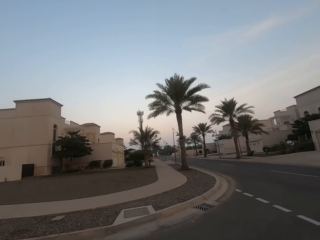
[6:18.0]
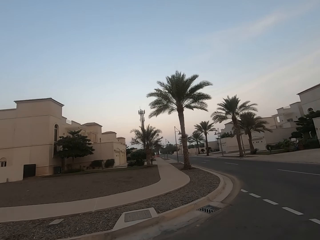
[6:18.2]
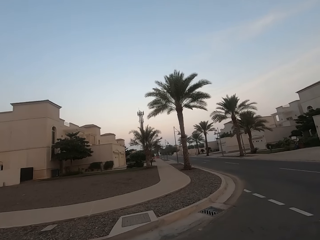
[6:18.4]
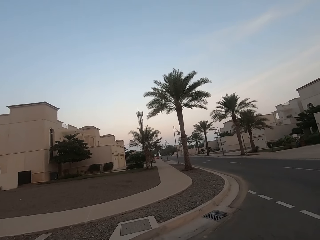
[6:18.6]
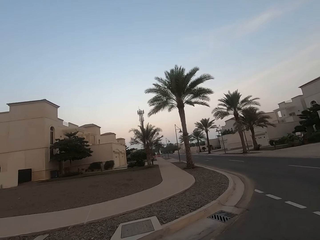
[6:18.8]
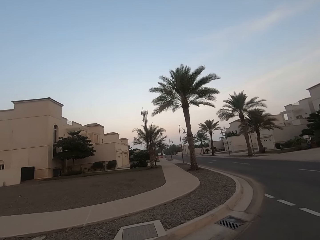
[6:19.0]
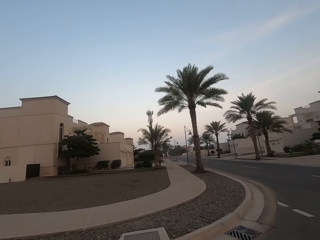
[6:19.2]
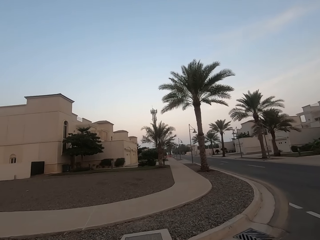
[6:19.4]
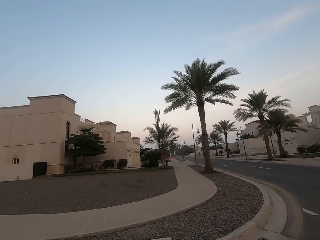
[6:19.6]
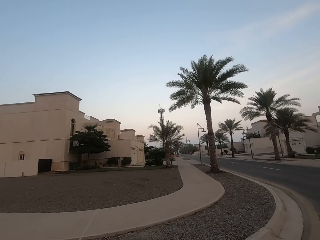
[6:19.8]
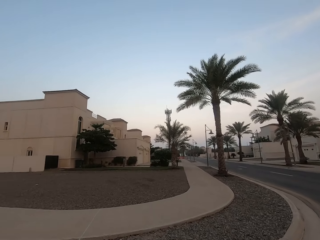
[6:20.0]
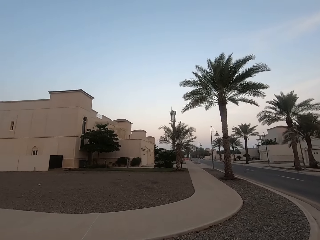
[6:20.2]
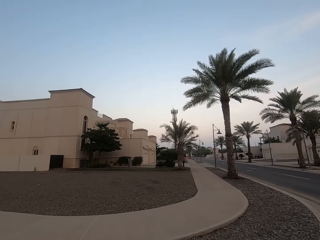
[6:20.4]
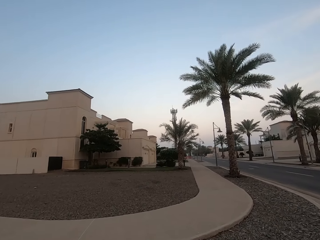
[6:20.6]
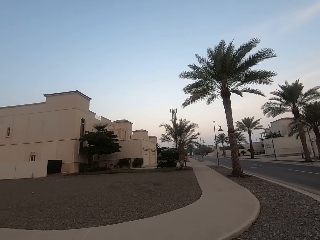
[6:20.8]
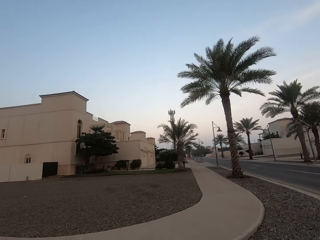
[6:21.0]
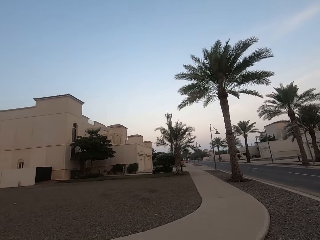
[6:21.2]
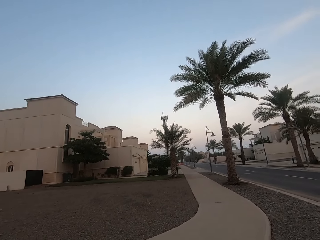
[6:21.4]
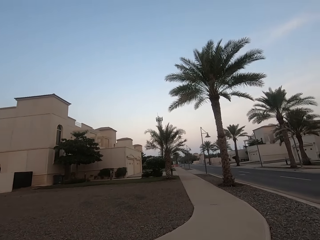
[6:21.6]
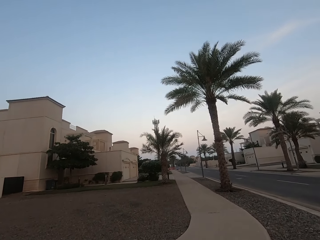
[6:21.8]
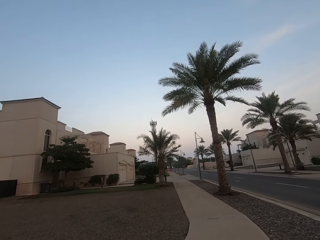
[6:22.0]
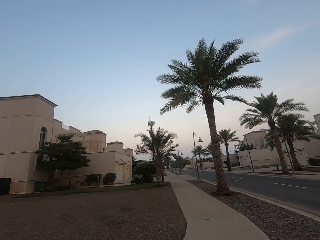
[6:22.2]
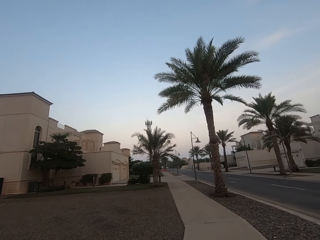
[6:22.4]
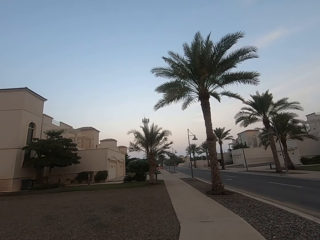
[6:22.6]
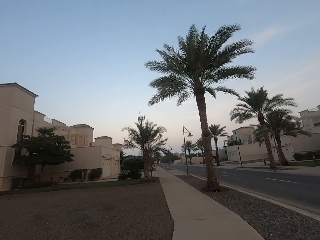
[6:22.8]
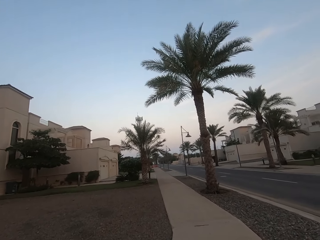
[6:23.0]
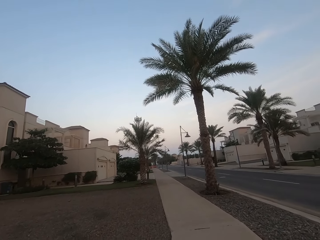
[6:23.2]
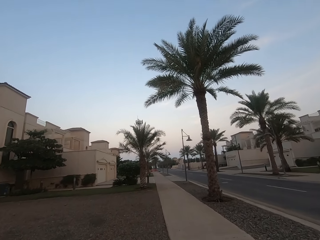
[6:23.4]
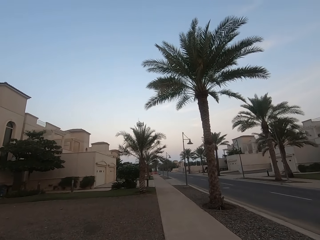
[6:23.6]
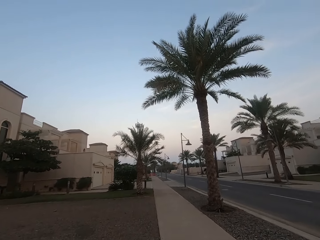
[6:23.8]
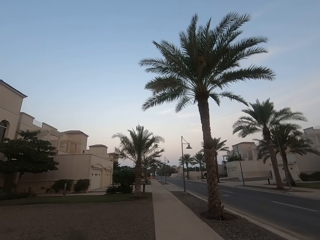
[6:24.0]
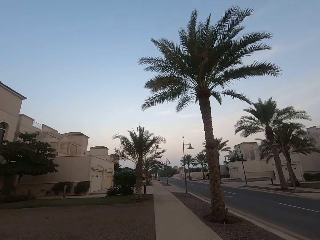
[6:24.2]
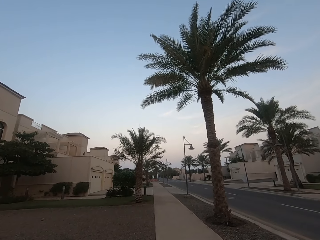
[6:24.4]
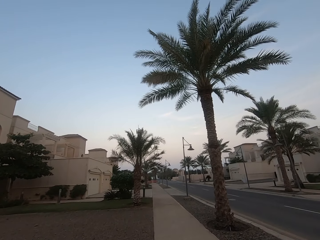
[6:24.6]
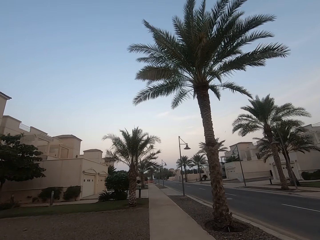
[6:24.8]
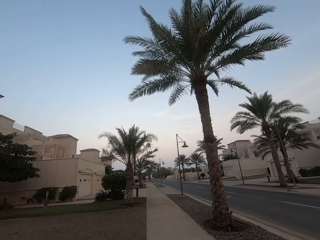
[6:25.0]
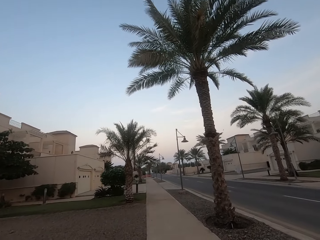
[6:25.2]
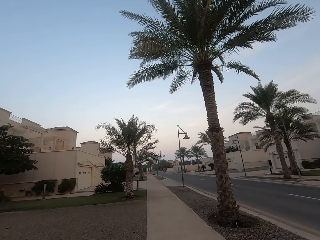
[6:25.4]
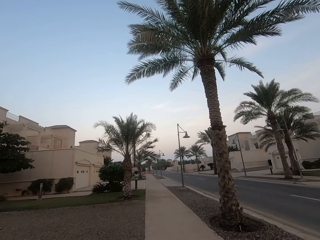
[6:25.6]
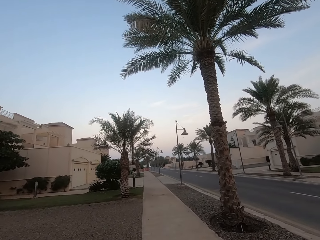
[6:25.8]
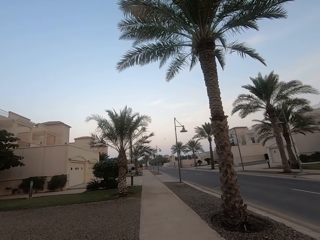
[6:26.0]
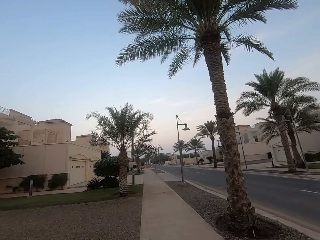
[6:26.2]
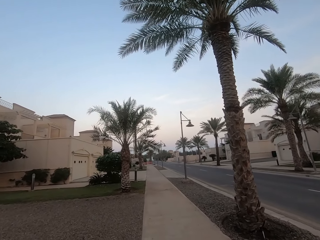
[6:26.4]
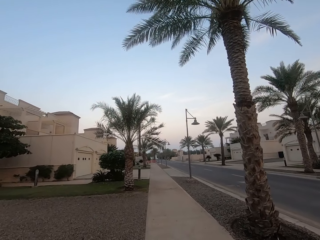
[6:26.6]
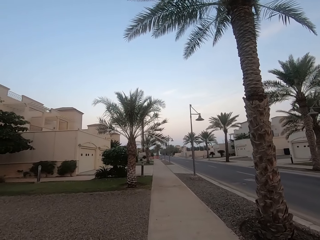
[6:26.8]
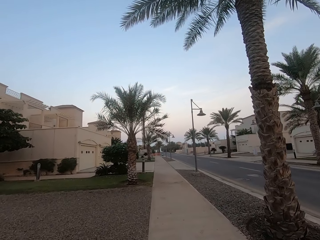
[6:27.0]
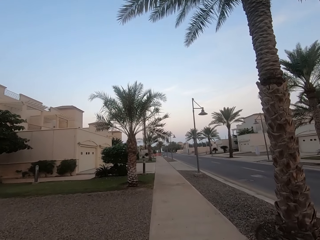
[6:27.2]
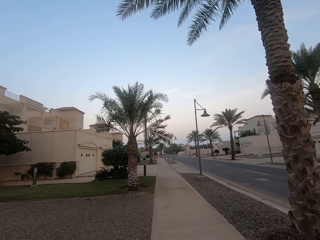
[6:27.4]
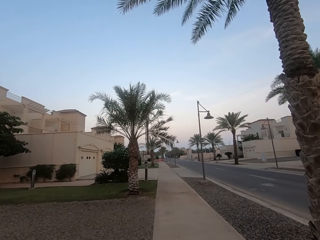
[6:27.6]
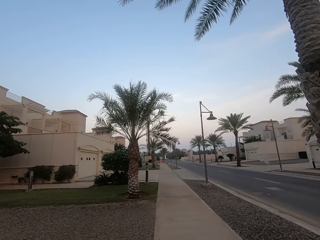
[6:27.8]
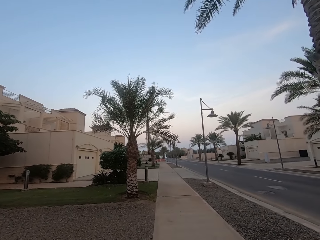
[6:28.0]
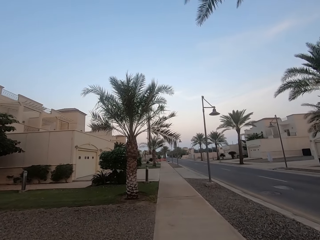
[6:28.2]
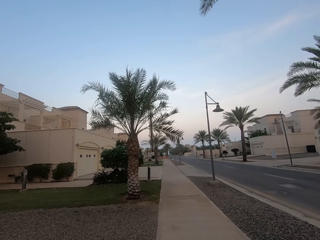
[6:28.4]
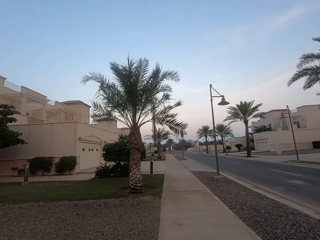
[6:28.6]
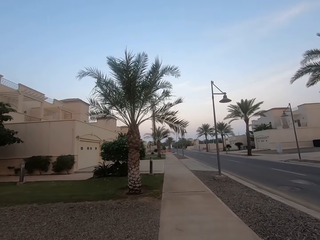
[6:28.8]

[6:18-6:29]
The camera wearer walks on the road.

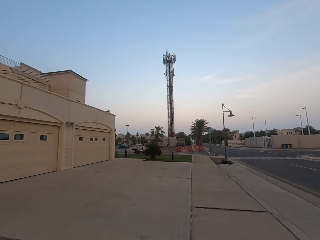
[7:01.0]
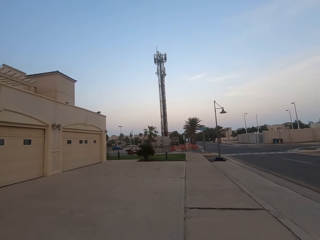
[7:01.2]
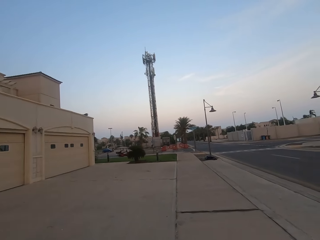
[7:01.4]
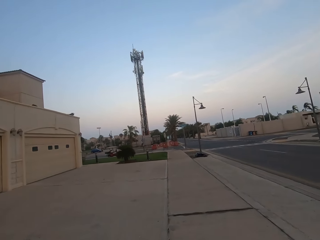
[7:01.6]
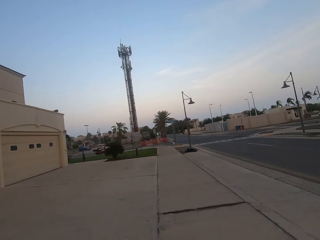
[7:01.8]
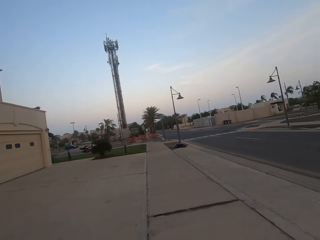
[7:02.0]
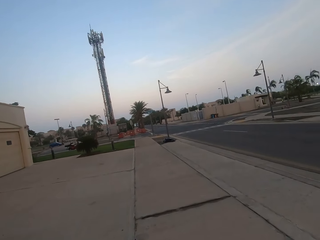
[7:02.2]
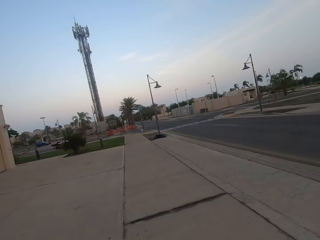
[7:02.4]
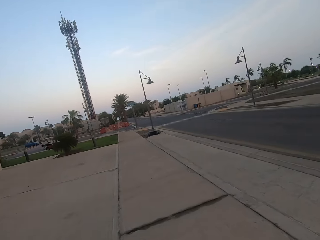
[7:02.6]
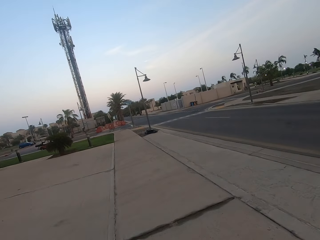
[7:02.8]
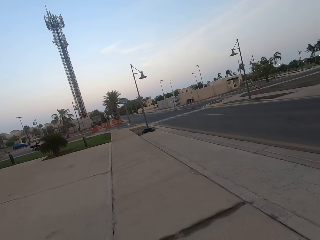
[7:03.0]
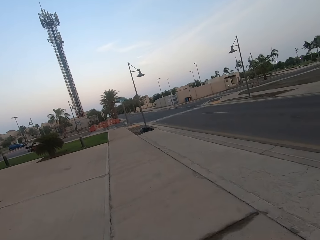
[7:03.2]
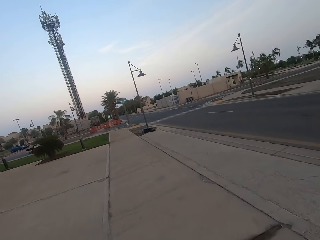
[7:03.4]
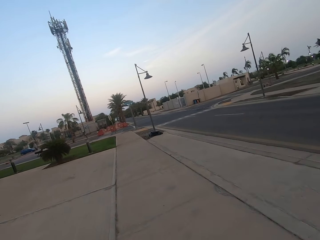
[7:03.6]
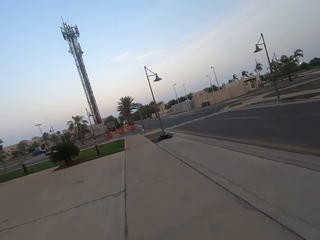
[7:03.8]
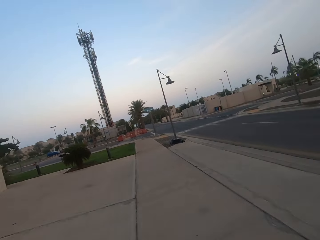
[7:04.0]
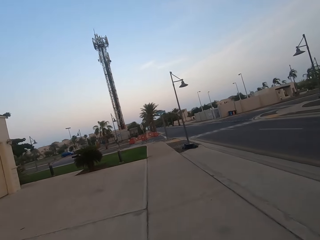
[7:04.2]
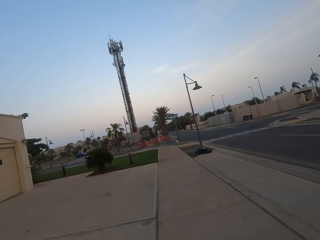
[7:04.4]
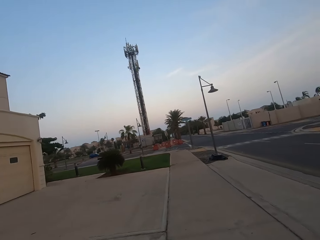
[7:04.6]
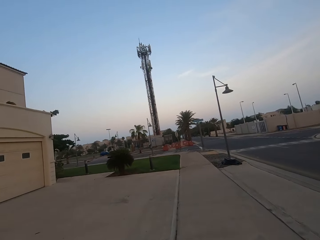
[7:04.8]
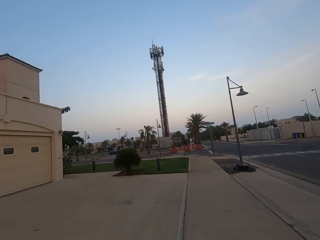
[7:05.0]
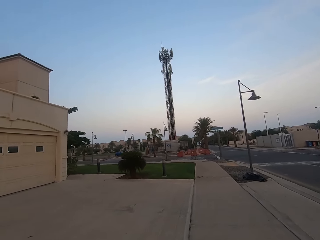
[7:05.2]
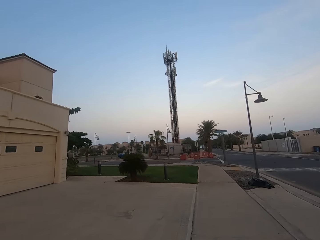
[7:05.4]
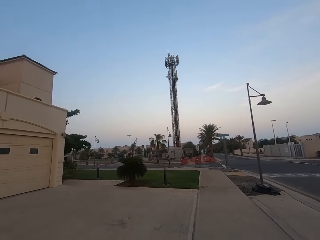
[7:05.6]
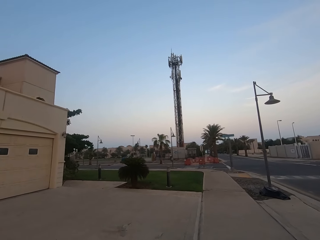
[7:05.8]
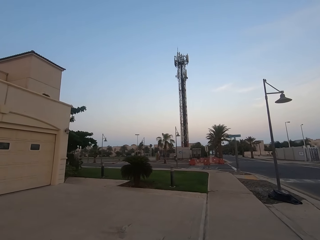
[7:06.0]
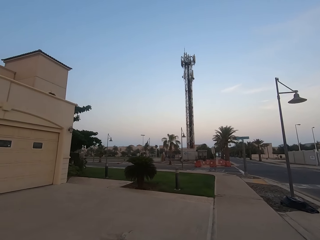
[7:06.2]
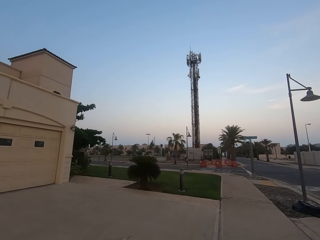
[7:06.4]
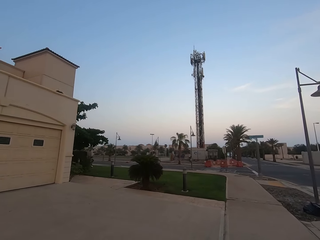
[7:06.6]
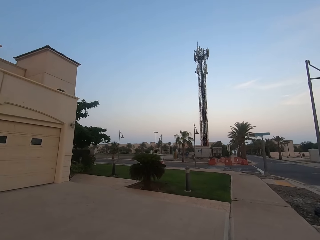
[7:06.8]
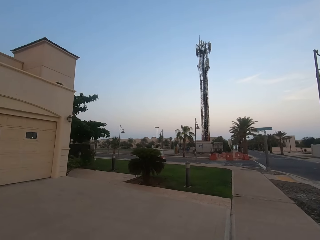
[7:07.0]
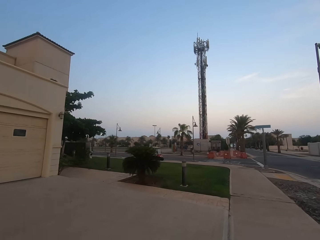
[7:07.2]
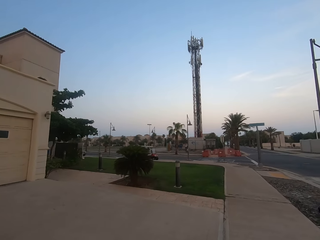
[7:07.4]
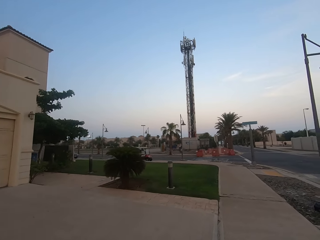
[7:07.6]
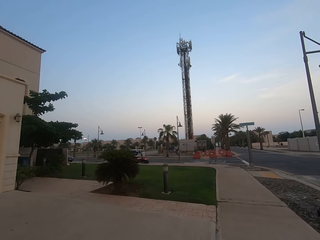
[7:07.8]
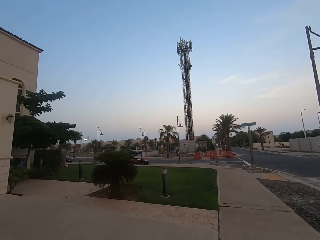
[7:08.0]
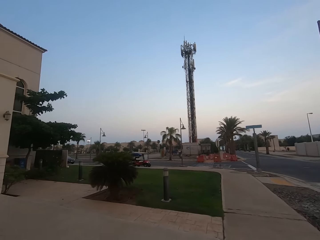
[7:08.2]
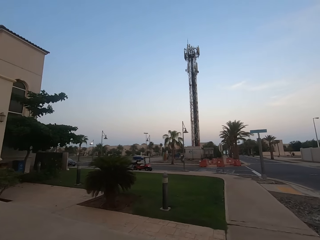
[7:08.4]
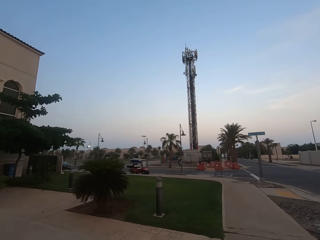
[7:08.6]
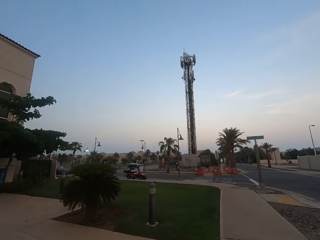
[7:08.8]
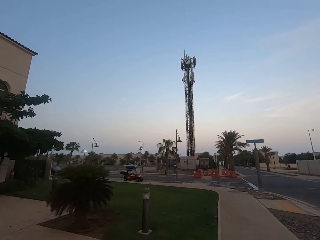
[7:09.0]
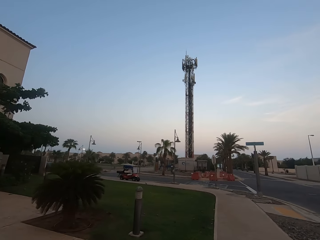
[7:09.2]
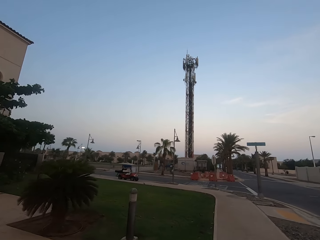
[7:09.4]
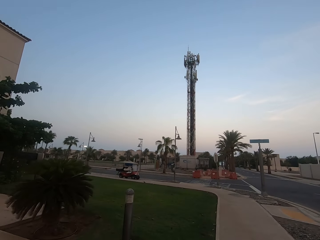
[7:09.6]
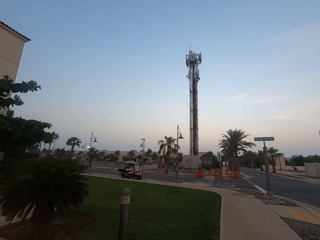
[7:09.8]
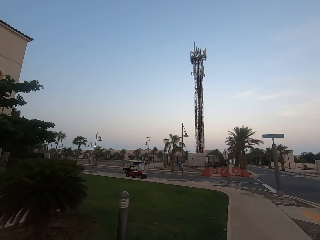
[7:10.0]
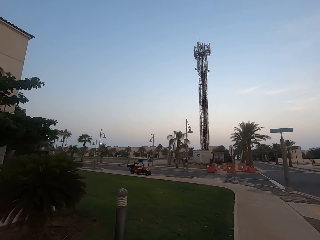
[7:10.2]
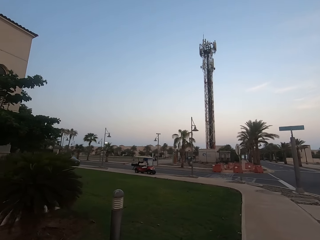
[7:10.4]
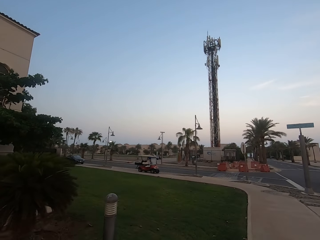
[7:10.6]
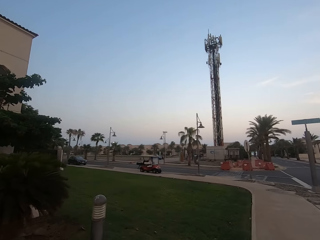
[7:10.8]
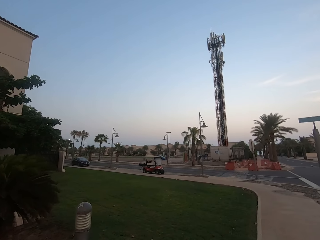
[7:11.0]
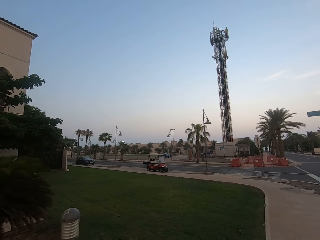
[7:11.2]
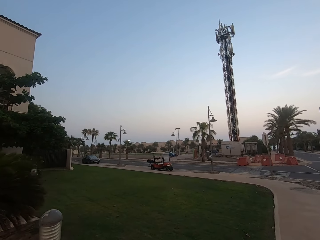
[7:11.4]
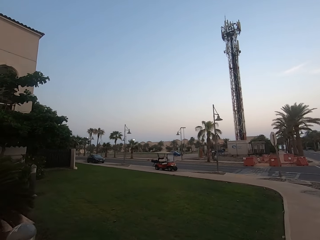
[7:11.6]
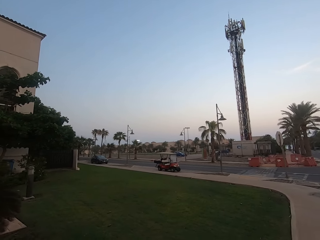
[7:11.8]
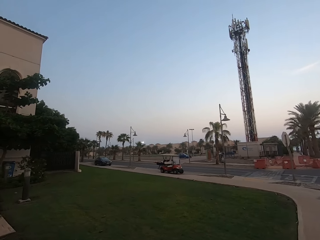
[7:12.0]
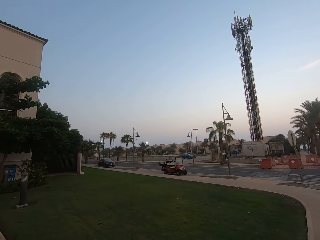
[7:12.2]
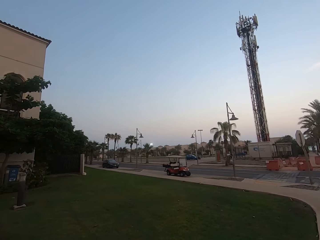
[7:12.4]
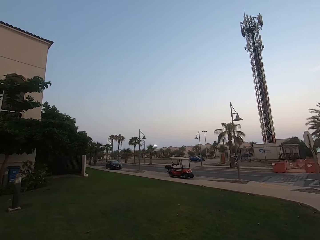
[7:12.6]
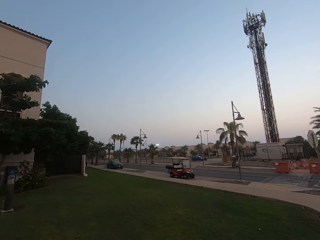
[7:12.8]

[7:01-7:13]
The camera wearer looks right. They look forward and walk forward.
